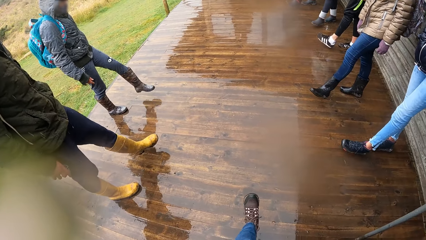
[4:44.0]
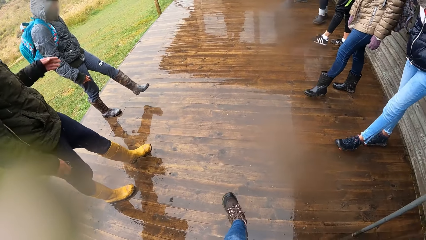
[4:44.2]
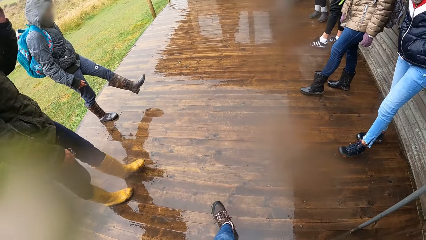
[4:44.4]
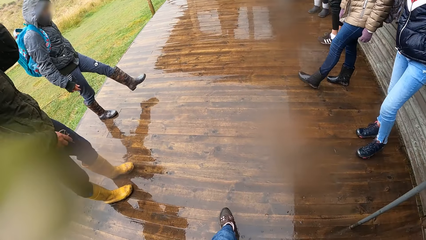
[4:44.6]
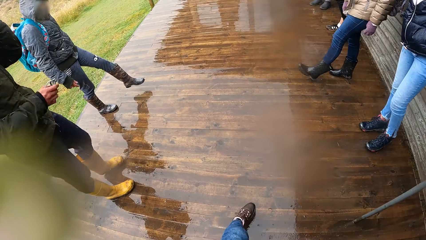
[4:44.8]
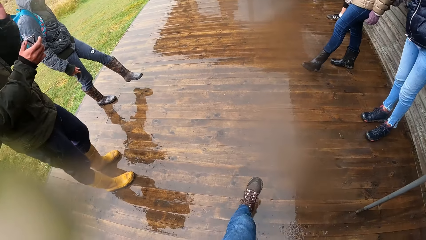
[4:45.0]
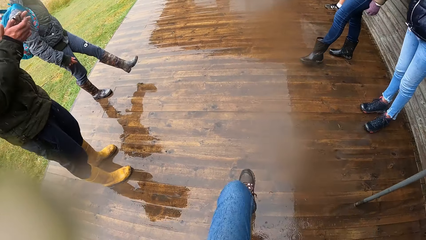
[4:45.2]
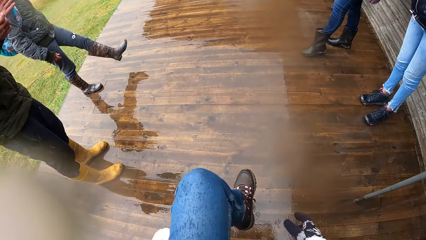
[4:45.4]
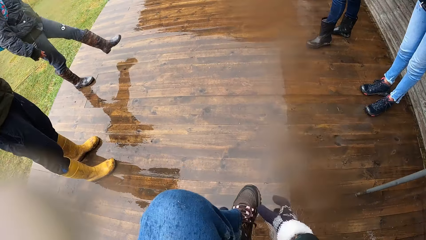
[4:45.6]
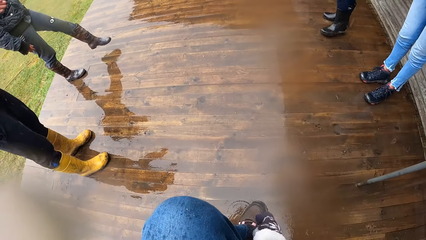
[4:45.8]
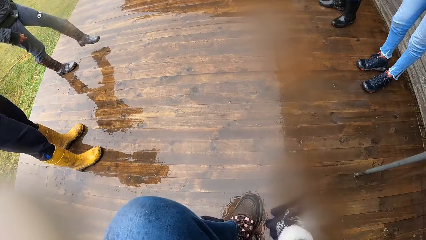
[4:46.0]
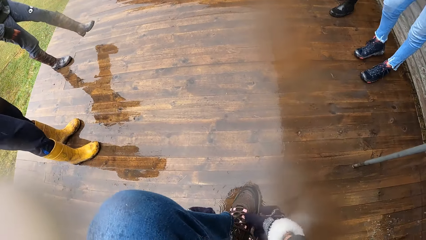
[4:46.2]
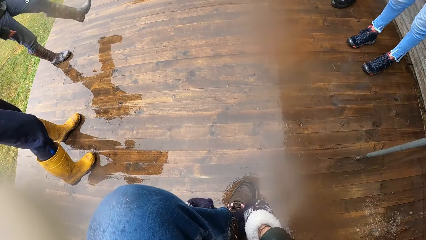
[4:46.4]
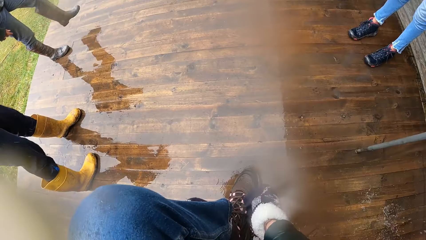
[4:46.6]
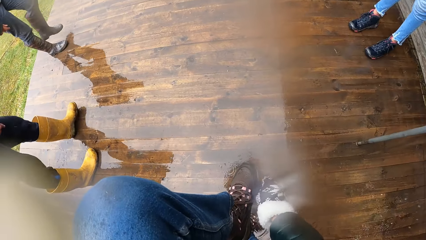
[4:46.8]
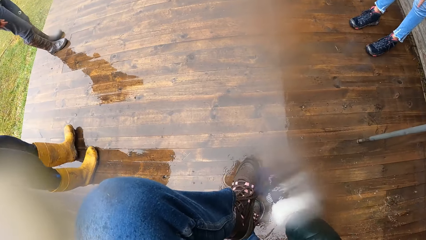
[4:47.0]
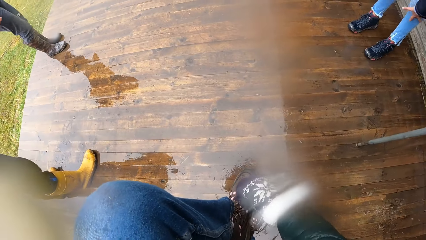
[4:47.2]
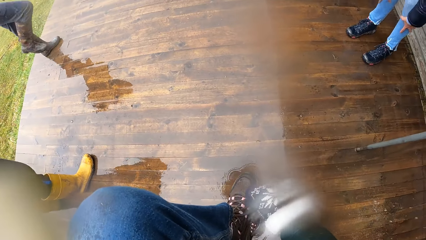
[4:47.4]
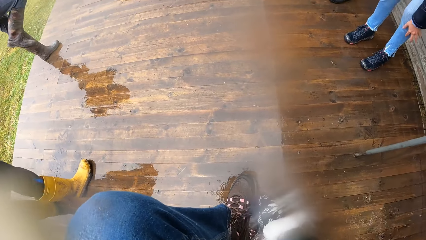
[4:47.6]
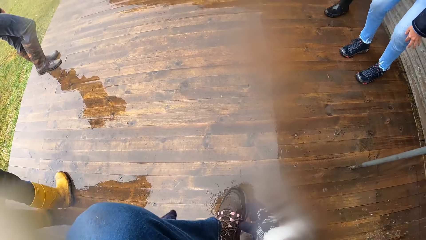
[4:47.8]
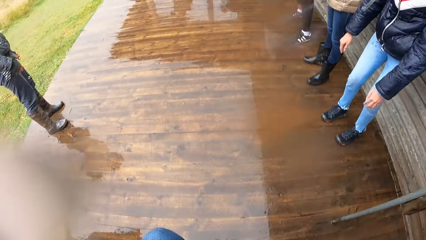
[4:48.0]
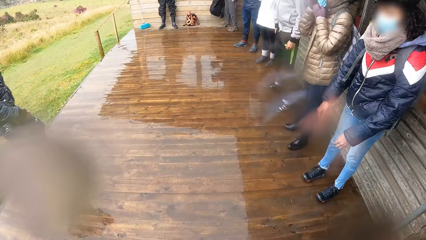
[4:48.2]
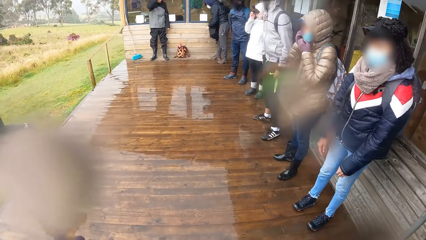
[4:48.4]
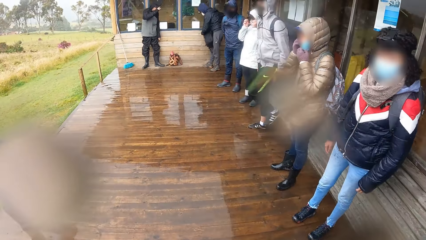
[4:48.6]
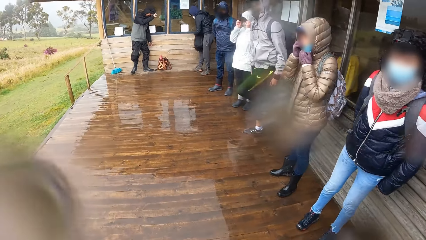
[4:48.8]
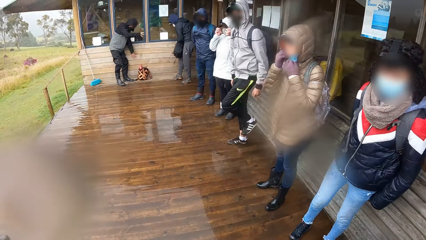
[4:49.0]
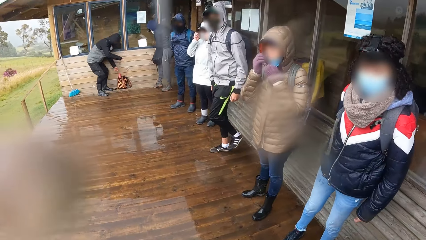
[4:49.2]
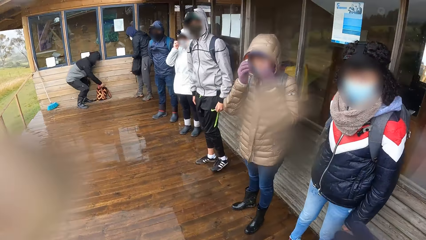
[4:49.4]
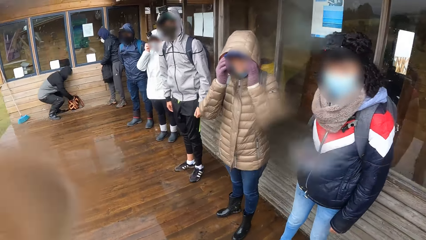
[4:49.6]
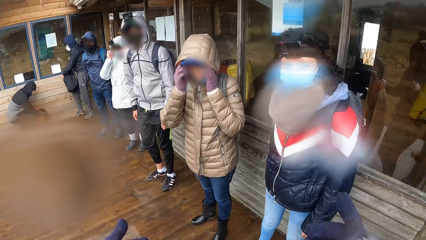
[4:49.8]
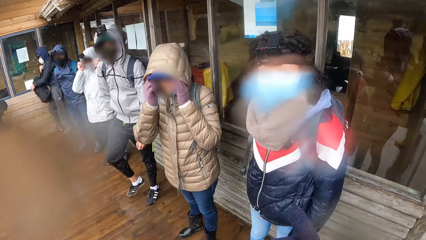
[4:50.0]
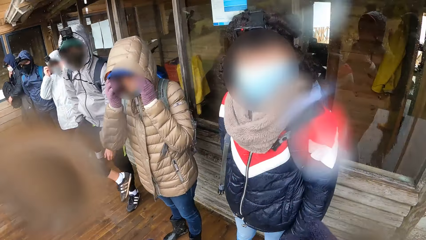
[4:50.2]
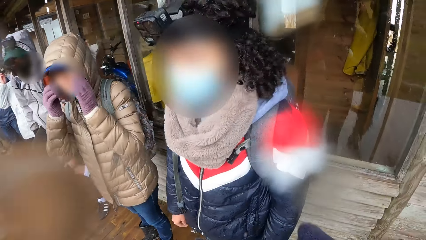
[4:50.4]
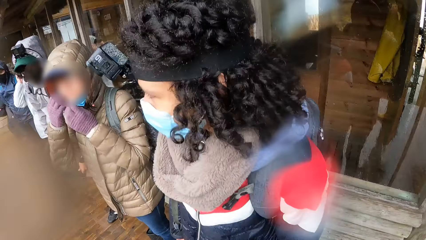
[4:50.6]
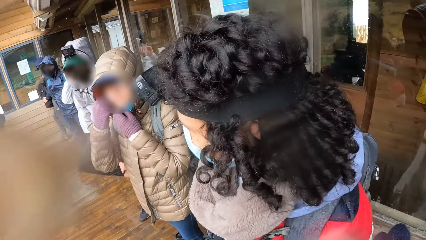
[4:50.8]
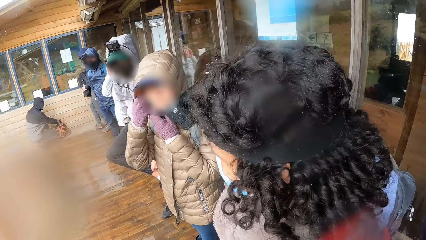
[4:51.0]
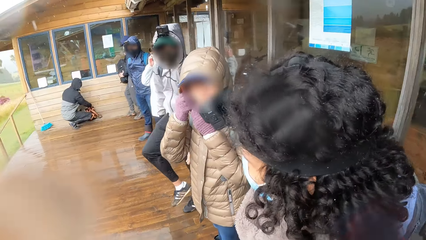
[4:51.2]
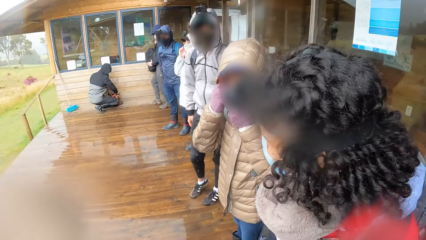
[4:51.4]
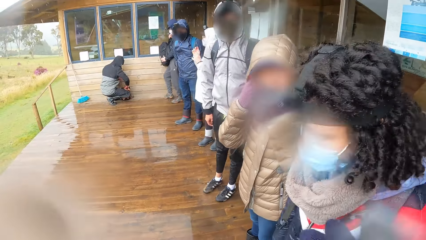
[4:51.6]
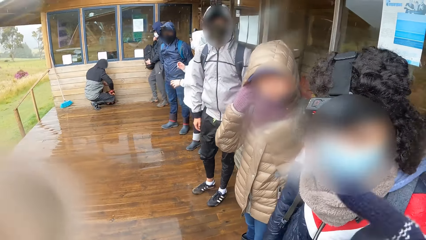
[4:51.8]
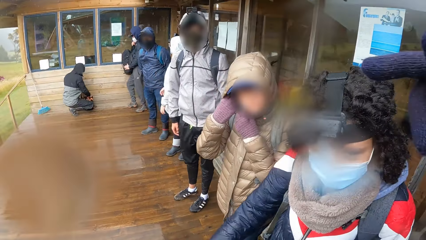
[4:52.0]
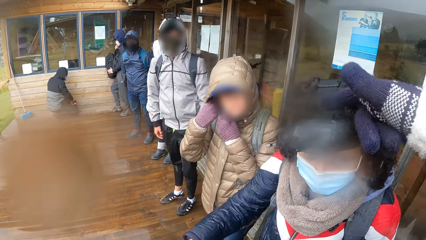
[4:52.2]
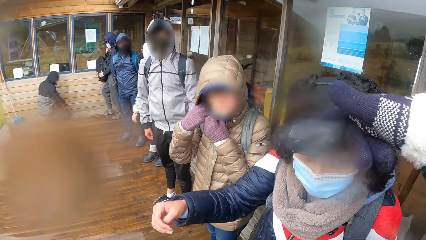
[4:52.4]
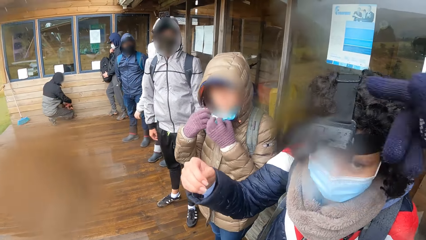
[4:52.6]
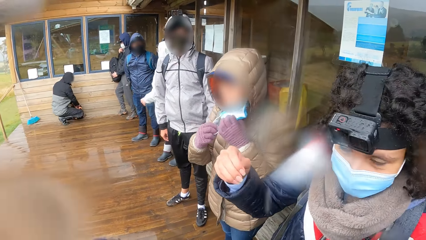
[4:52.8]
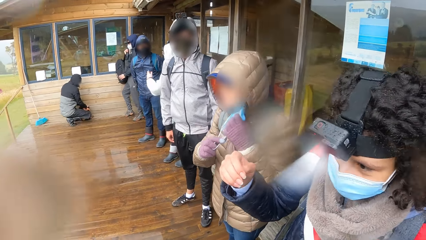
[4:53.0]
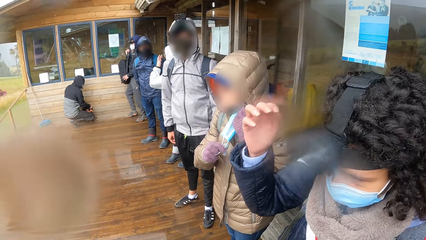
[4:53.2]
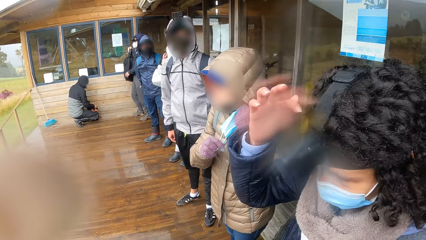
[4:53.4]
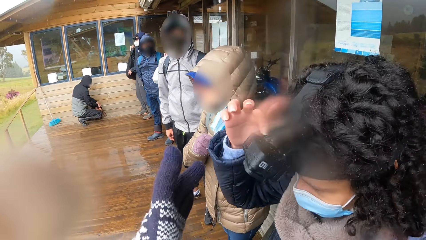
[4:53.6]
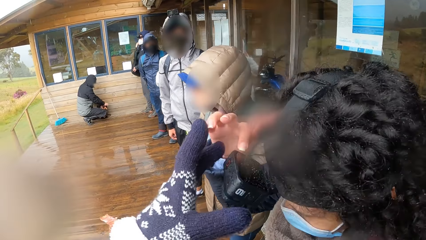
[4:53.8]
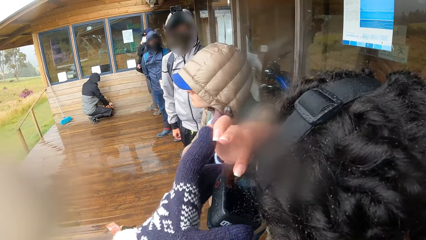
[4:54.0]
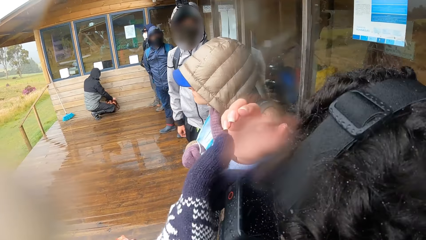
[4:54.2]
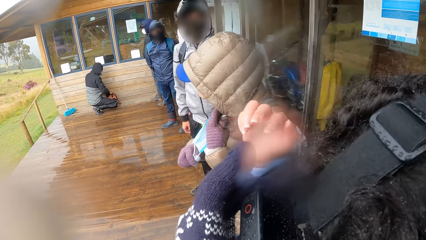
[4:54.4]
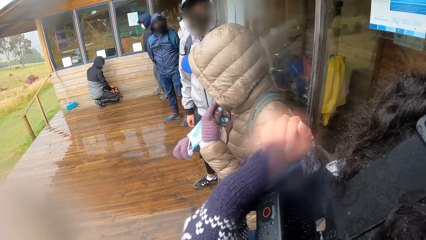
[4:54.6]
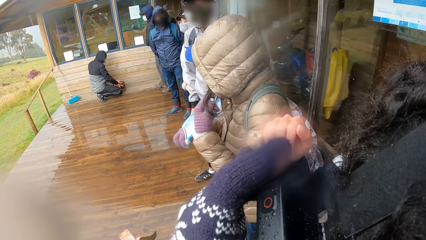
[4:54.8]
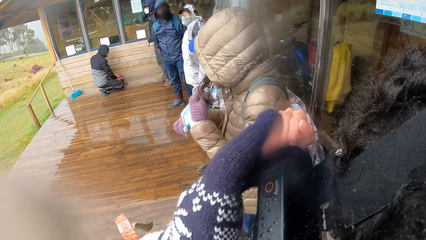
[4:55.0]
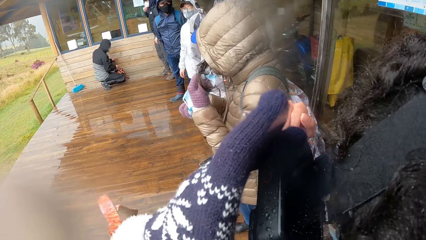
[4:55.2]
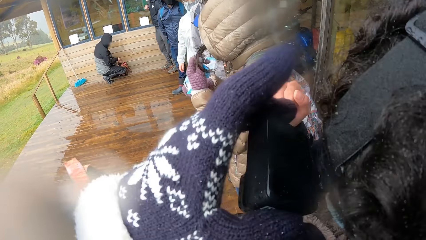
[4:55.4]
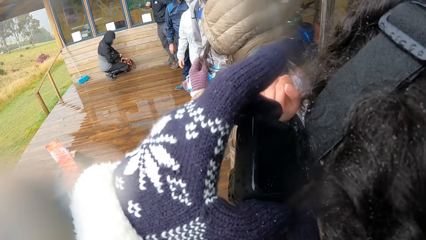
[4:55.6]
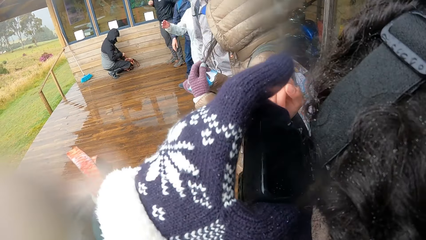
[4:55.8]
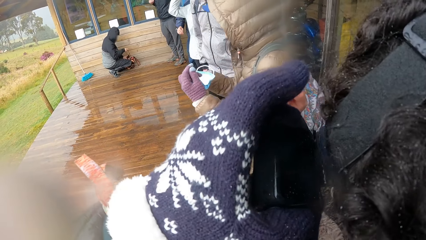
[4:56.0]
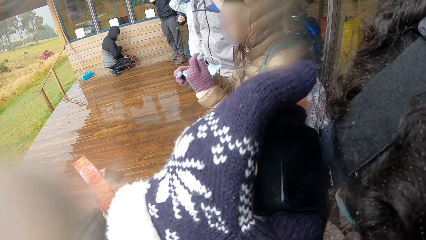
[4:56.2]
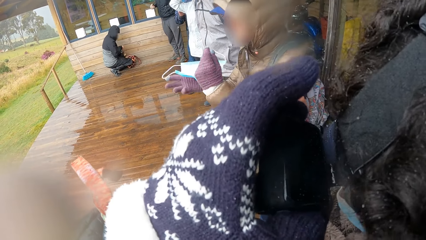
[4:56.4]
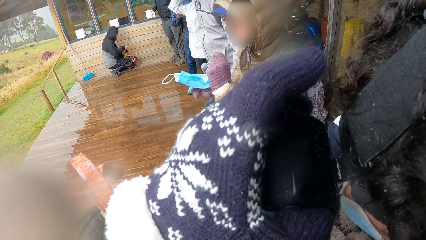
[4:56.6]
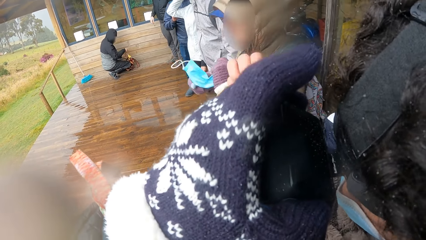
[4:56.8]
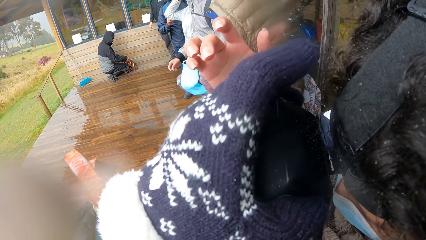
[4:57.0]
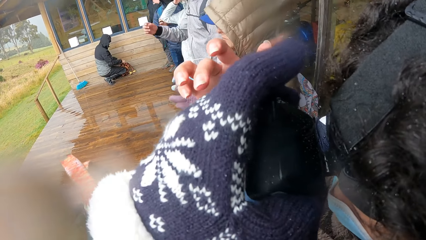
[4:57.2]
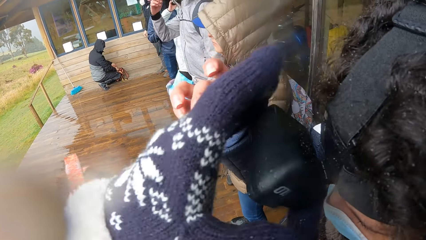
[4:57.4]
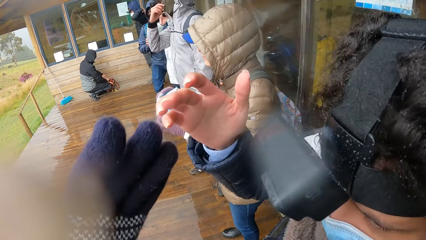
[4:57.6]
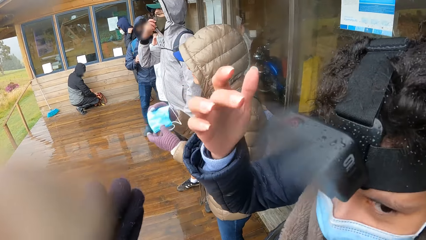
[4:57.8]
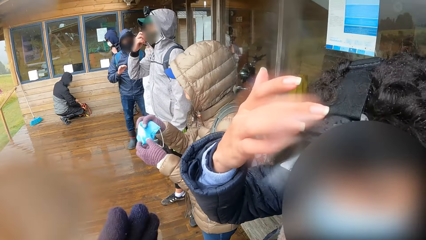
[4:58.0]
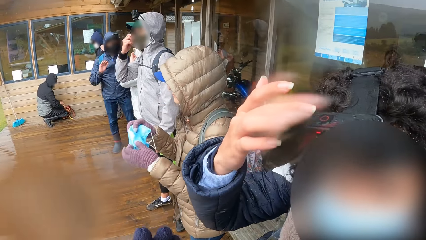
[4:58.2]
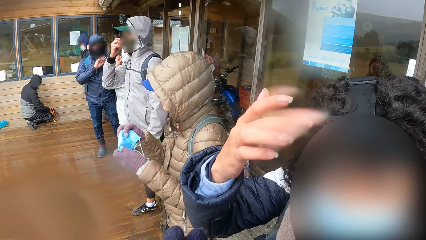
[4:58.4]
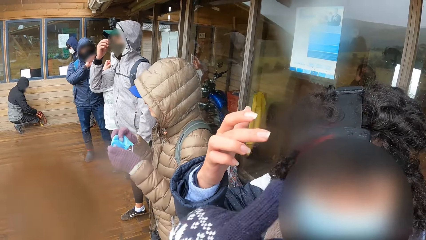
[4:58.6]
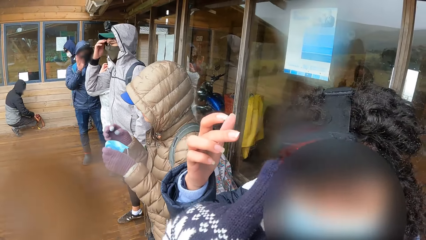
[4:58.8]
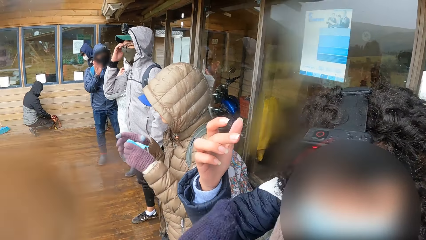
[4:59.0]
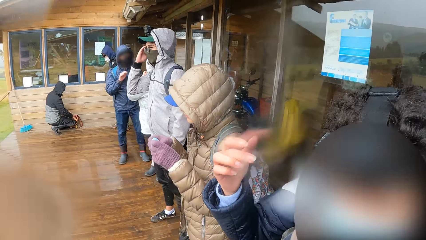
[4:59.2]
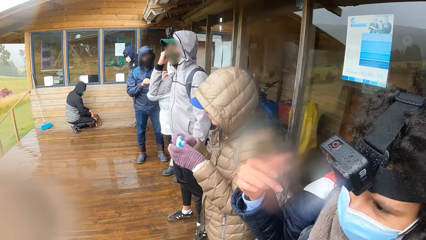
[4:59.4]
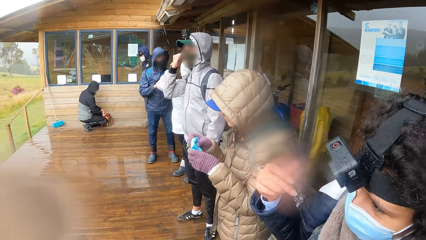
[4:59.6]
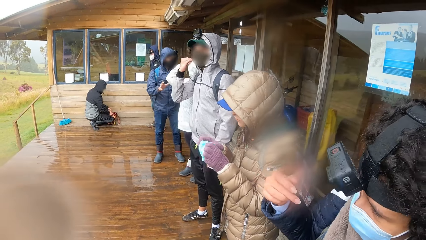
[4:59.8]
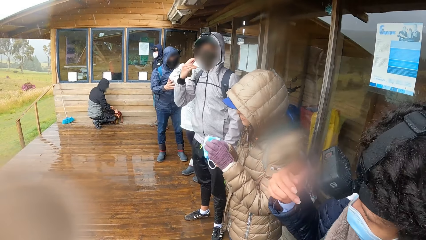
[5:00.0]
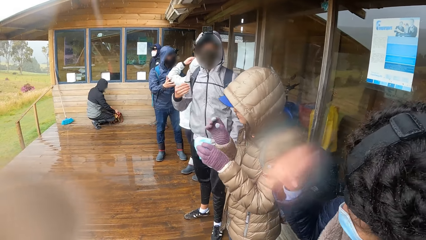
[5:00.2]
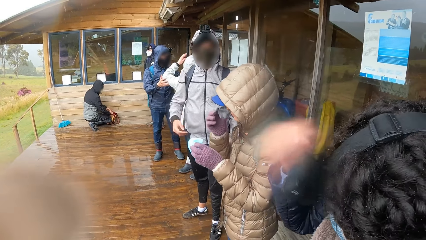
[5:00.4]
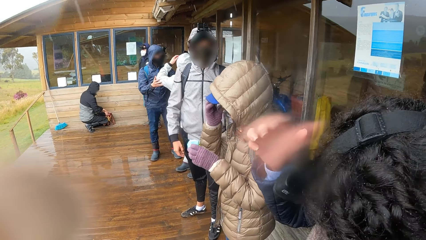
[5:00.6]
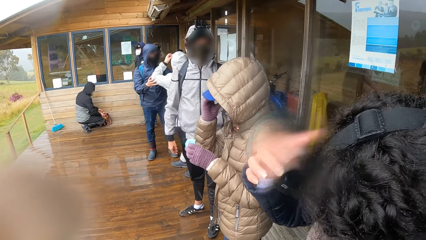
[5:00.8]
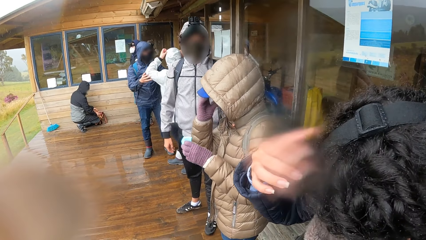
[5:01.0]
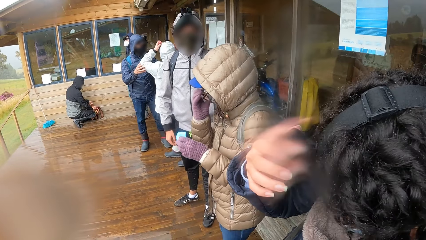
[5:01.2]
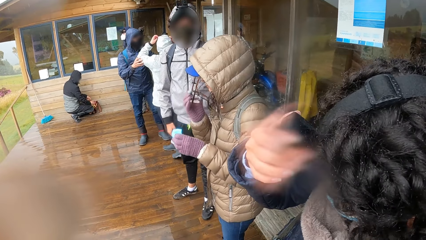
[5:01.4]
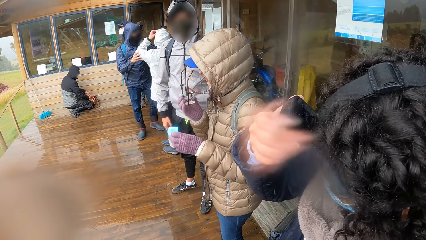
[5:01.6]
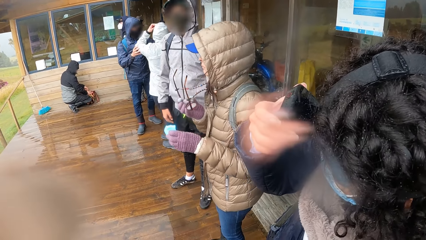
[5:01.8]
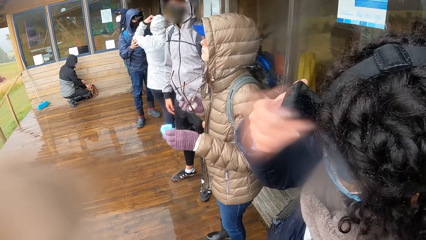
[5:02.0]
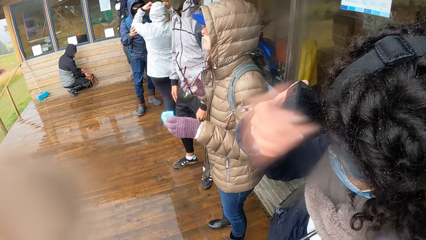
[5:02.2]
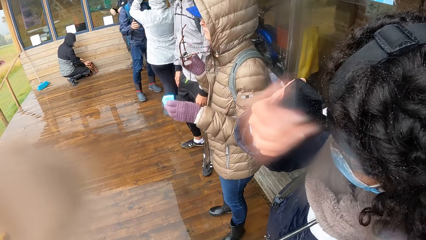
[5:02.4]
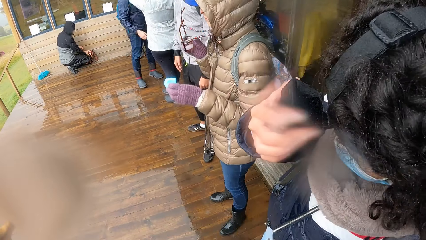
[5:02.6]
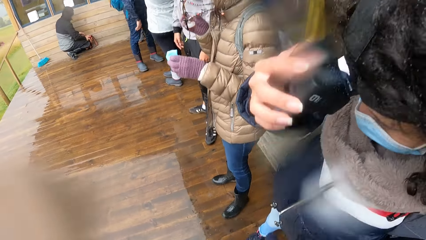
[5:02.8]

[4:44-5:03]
A man puts his leg on the floor. The man jams both hands together. The camera wearer touches a boot in his left leg with his right hand. He ties the shoe lace. He removes his right hand from the boot in his left leg. He adjusts the laces of the boot in his left leg with his right hand. He moves around. He walks towards a woman. The woman stares around. The camera wearer touches the woman's camera. He holds the camera on the woman's head with his left hand. The woman touches the camera on her head with her left hand. The camera wearer adjusts the camera on the woman. He holds the camera on the woman's head with his right hand. The woman adjusts the camera. The woman holds the camera on her head with her right hand.
